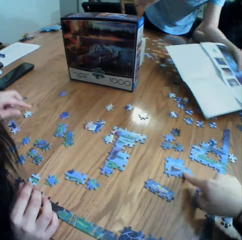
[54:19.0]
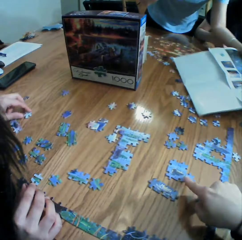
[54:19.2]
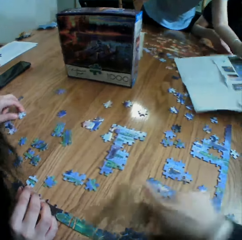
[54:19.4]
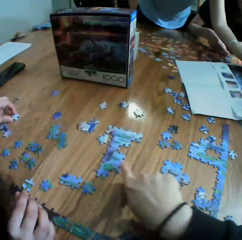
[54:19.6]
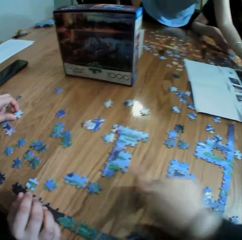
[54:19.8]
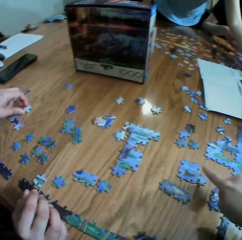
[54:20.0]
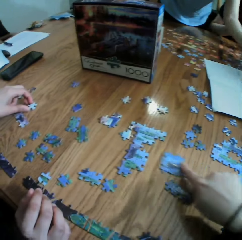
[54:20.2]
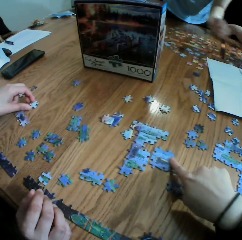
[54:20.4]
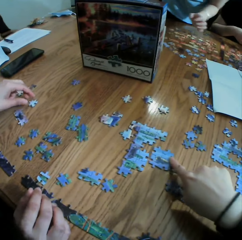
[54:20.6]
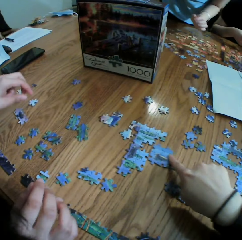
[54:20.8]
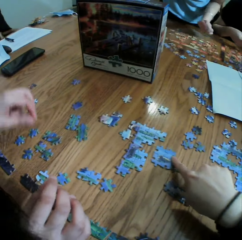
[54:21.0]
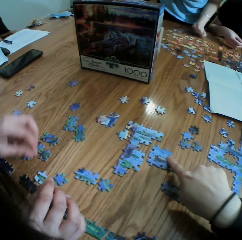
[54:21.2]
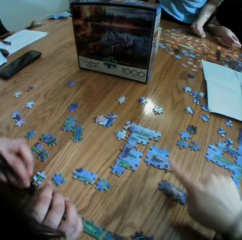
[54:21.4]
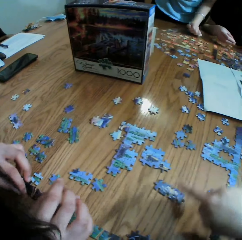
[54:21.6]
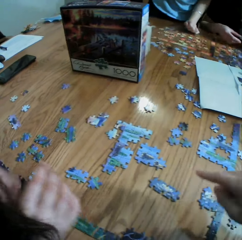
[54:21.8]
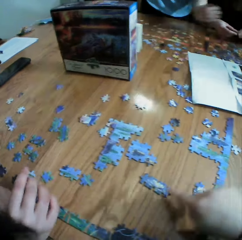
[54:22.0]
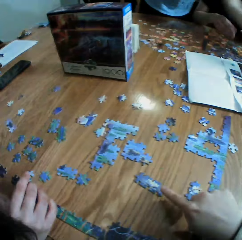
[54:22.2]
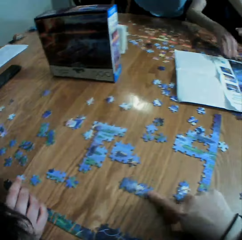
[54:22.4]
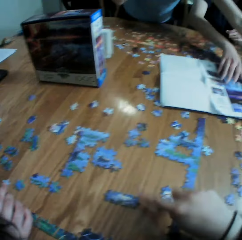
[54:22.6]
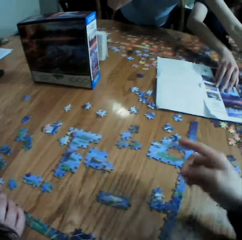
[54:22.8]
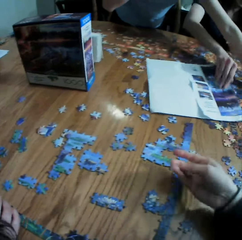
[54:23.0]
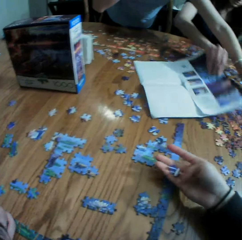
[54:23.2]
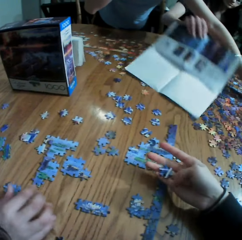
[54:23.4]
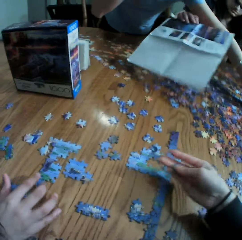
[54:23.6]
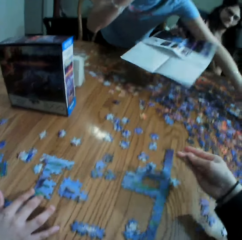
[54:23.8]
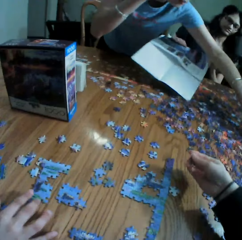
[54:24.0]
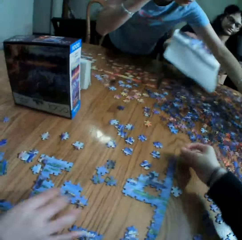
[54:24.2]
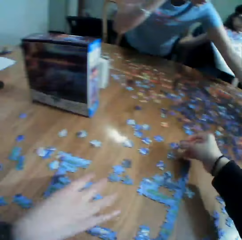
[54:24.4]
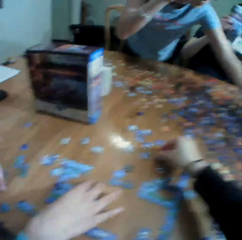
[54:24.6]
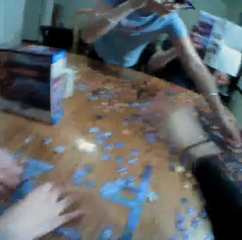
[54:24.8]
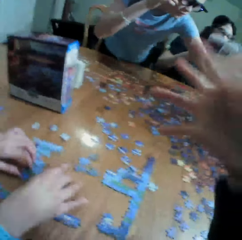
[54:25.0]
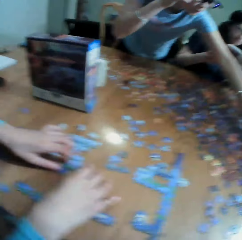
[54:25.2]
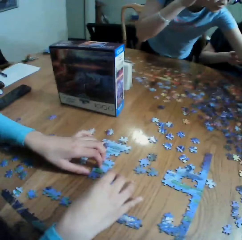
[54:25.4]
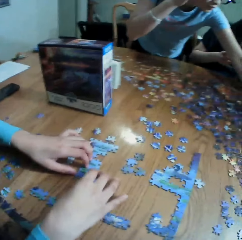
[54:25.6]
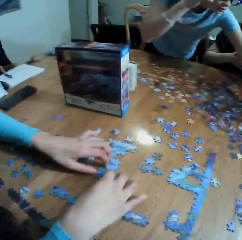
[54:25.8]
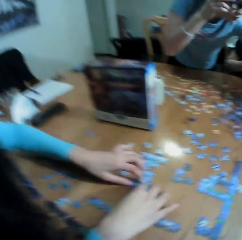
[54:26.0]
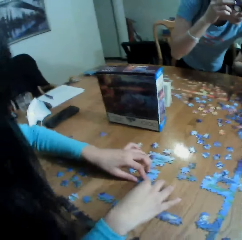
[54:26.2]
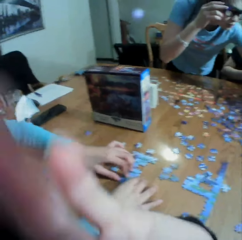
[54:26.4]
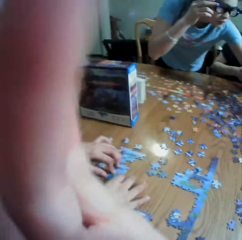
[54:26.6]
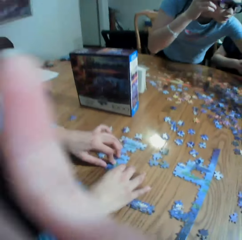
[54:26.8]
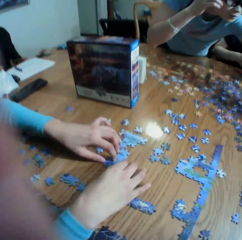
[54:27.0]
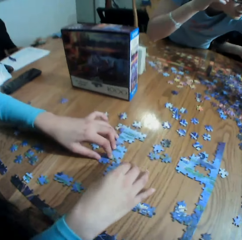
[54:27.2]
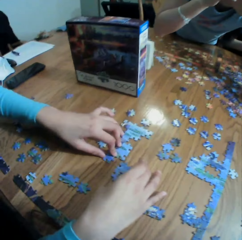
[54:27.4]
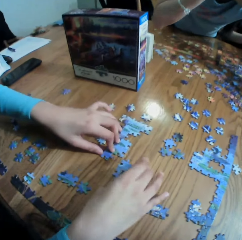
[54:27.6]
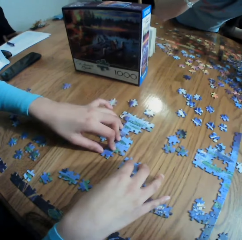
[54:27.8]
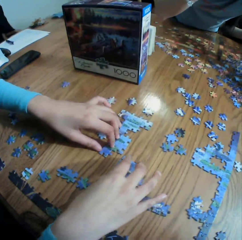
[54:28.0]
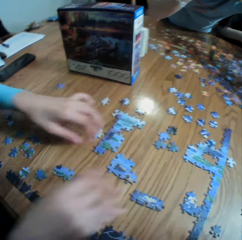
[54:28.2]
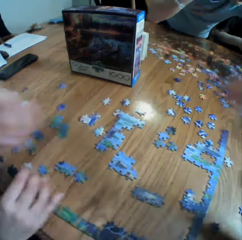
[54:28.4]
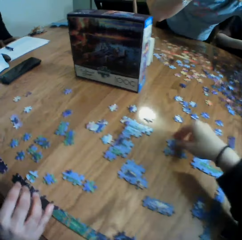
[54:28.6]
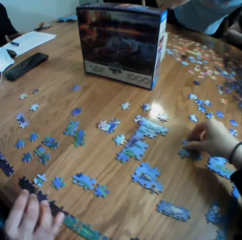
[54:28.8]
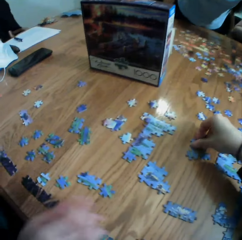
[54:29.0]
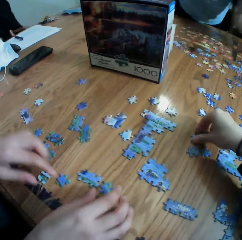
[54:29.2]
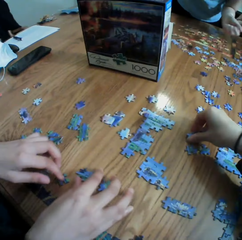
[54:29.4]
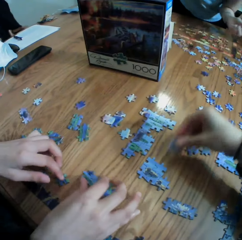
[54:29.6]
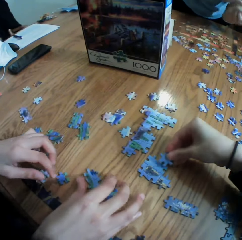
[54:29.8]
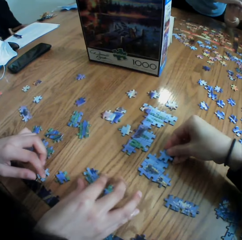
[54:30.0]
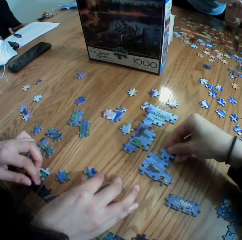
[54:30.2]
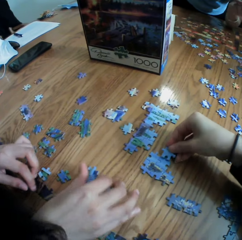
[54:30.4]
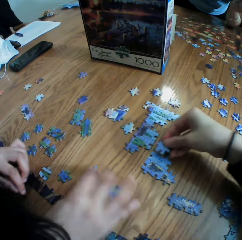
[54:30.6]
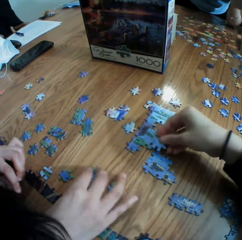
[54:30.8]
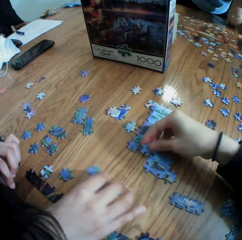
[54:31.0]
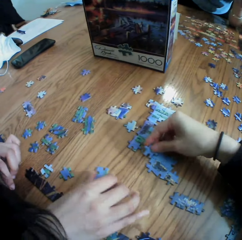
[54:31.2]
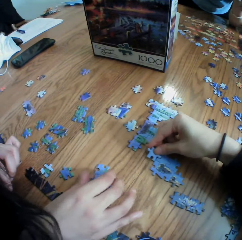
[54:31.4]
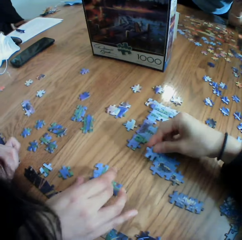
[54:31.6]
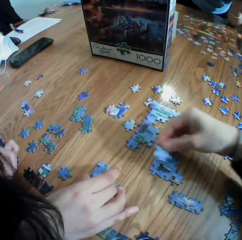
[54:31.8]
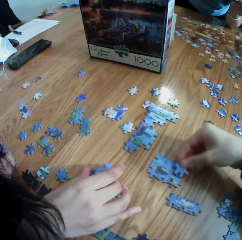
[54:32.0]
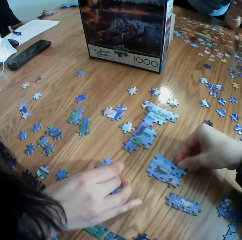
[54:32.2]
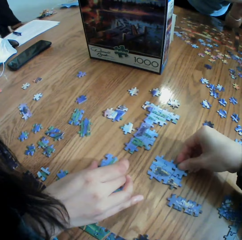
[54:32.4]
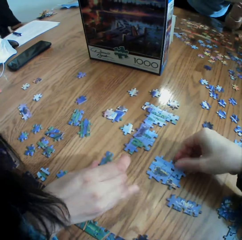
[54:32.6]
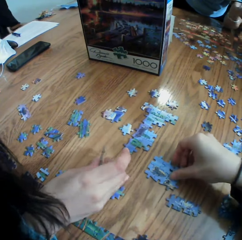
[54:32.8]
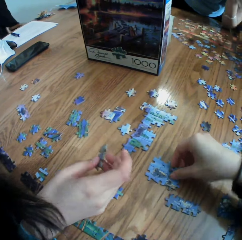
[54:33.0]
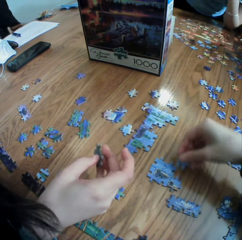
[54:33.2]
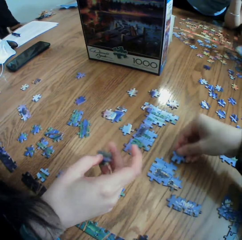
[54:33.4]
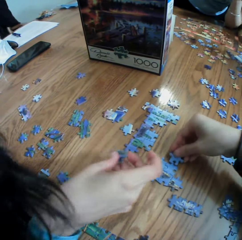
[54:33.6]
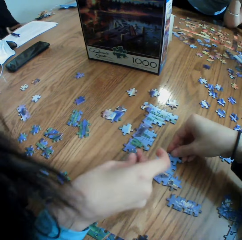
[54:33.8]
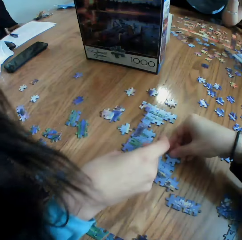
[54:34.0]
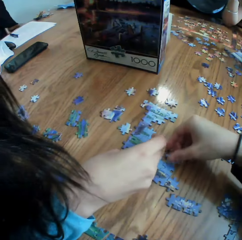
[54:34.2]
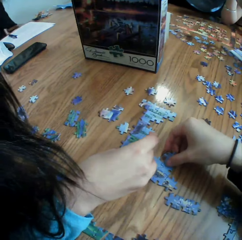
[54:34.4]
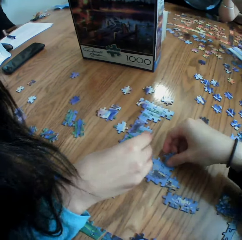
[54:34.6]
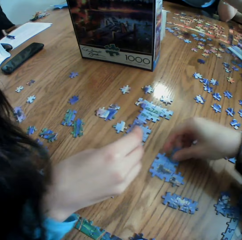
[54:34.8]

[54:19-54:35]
A person drops paper. The camera wearer arranges the paper puzzle. Another person picks up paper. The camera wearer drops paper. A third person arranges the paper puzzle. The camera wearer arranges the paper puzzle.

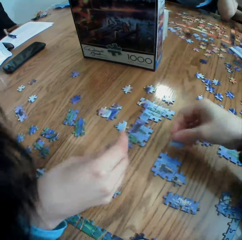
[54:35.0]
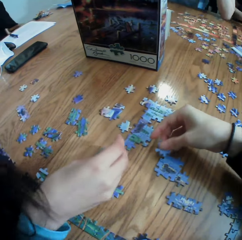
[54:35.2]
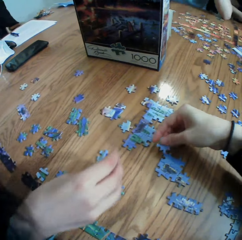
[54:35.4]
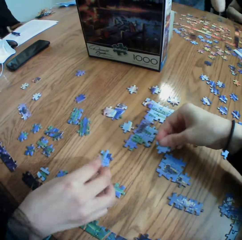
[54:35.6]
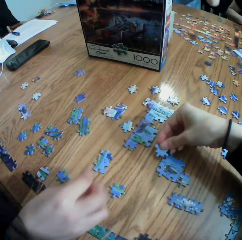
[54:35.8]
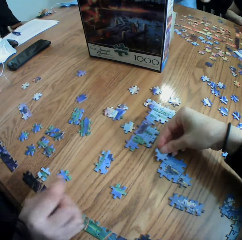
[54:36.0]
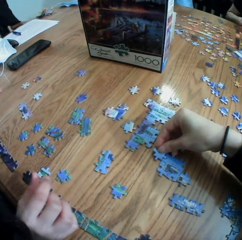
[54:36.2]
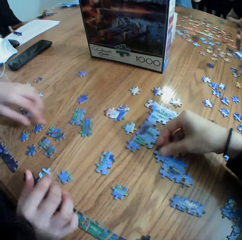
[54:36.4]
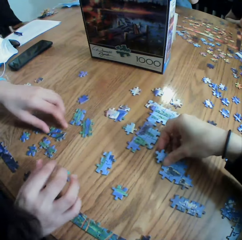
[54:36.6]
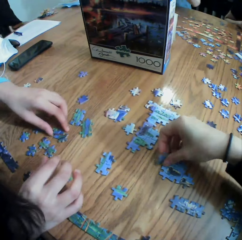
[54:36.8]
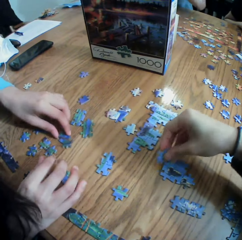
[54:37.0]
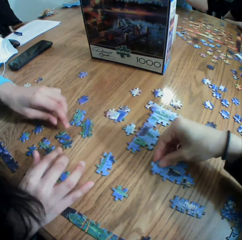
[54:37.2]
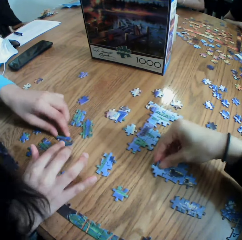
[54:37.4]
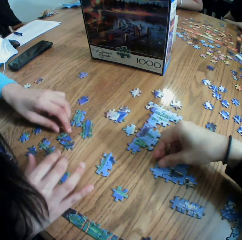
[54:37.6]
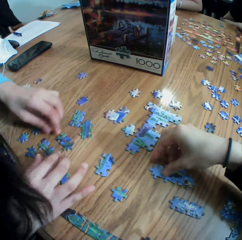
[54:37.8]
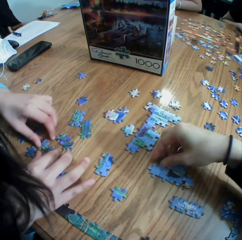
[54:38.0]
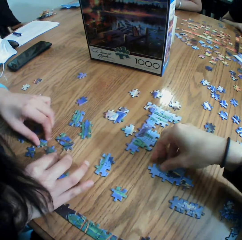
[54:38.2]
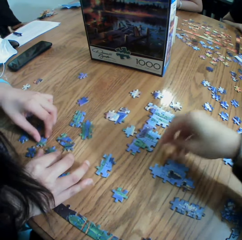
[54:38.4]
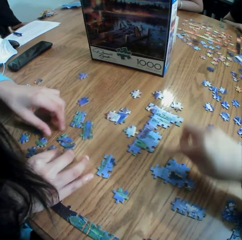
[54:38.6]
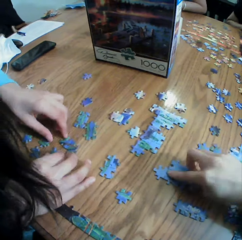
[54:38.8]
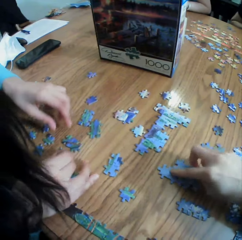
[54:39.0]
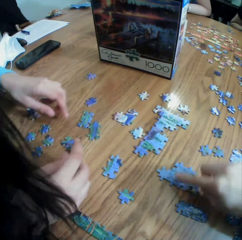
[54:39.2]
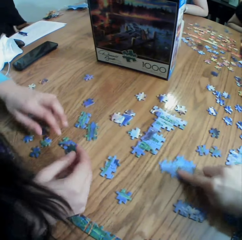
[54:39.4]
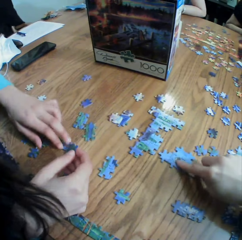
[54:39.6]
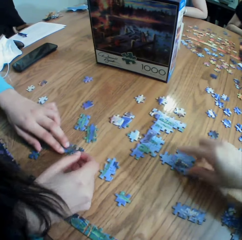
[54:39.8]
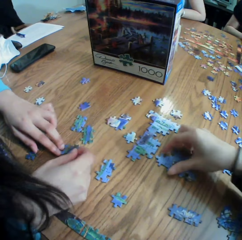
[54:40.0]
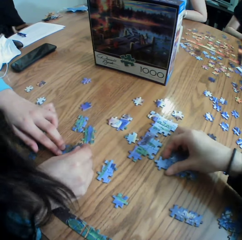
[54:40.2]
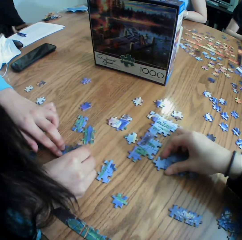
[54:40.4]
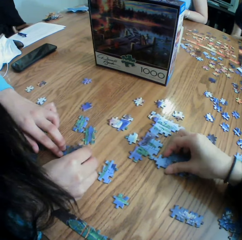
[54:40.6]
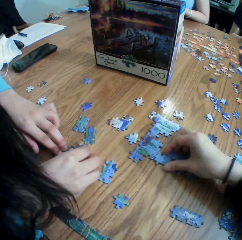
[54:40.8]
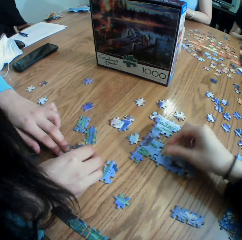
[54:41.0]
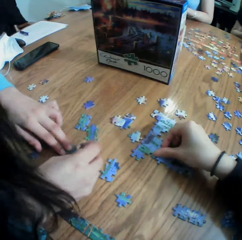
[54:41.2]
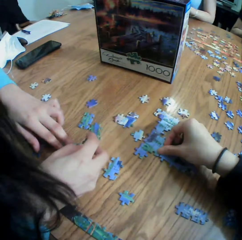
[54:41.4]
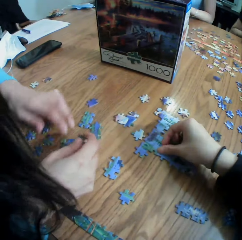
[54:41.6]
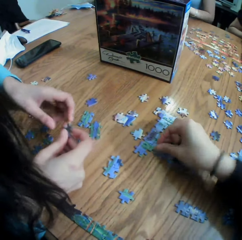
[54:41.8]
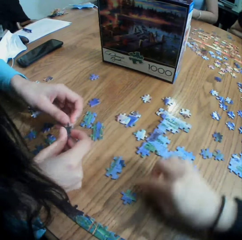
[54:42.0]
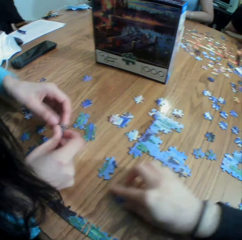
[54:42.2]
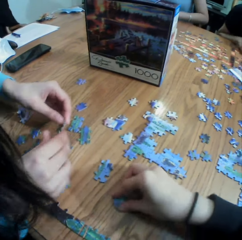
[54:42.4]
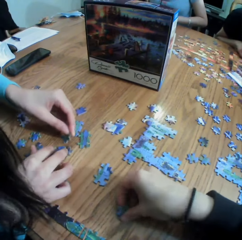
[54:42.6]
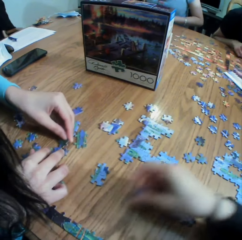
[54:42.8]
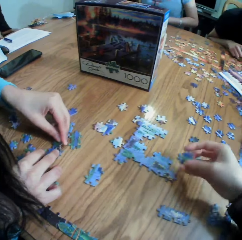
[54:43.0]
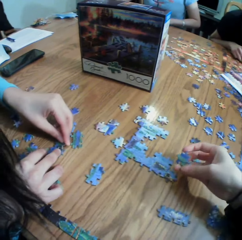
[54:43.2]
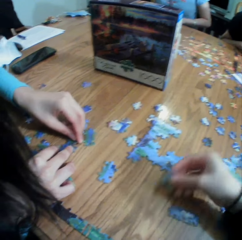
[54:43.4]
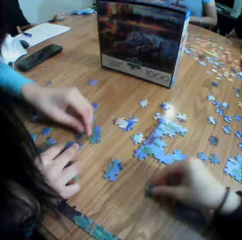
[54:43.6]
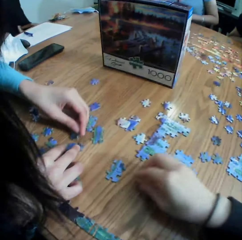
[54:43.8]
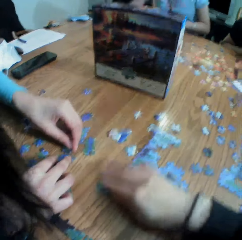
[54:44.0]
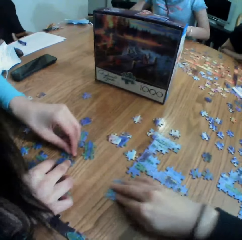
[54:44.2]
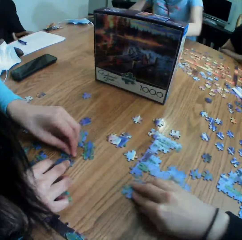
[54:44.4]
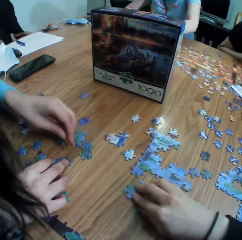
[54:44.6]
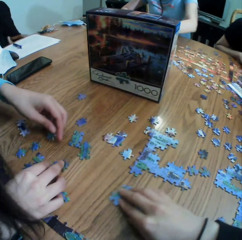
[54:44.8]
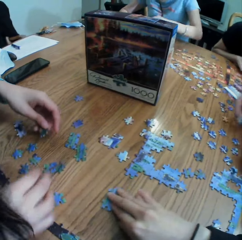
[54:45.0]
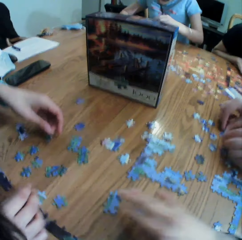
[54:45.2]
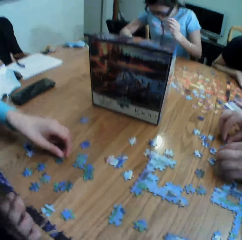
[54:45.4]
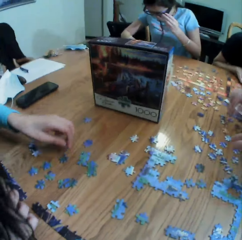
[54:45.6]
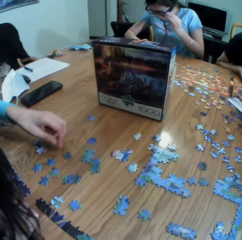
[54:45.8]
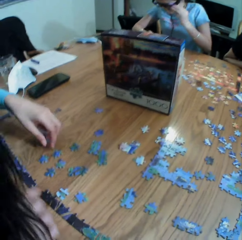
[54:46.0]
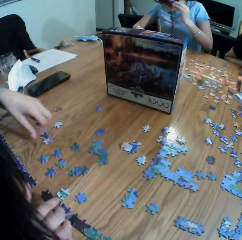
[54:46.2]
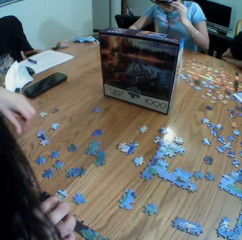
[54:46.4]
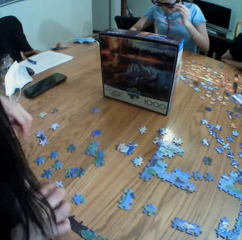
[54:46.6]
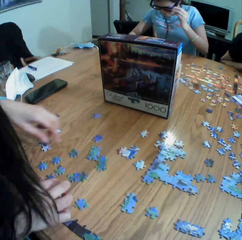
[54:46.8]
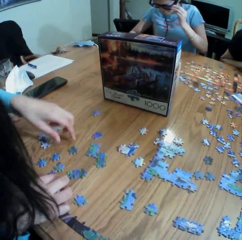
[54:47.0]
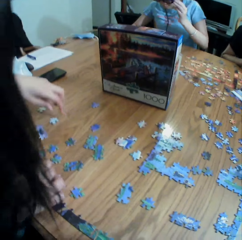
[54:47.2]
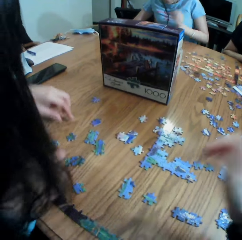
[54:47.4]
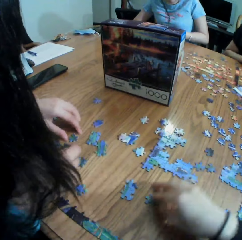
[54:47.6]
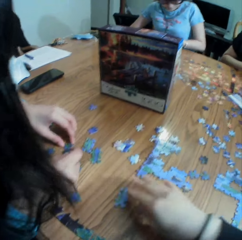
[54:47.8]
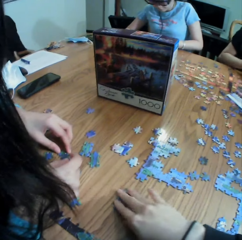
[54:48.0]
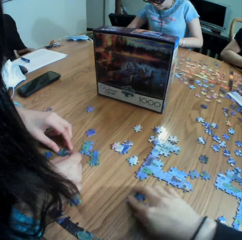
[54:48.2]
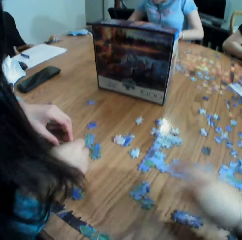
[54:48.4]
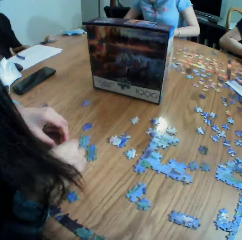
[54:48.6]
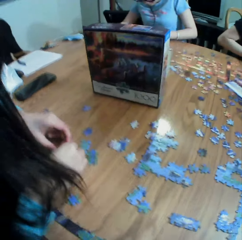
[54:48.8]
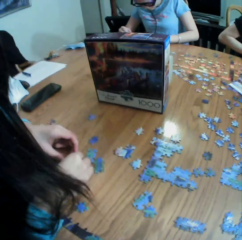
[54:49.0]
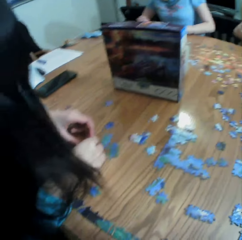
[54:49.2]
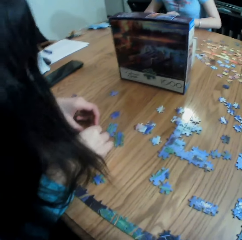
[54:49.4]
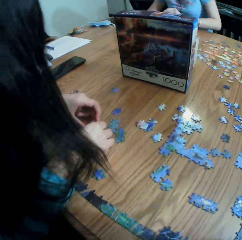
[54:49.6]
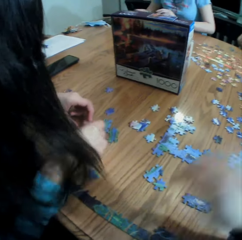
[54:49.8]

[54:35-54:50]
A person arranges the paper puzzle. The camera wearer drops the paper puzzle. Another person drops the paper puzzle. The first person arranges the paper puzzle.
